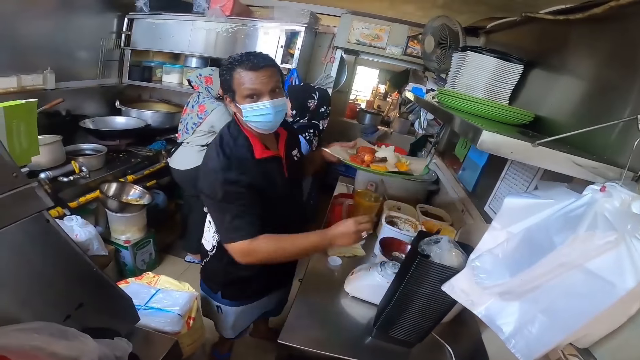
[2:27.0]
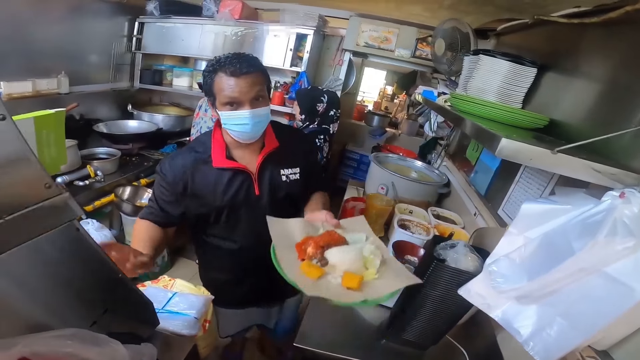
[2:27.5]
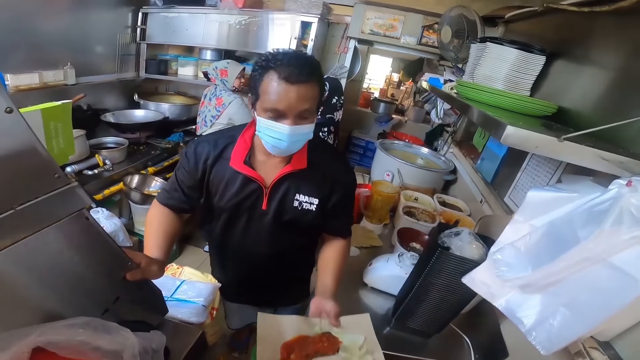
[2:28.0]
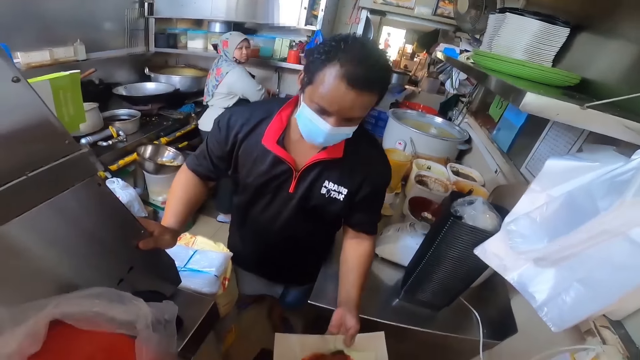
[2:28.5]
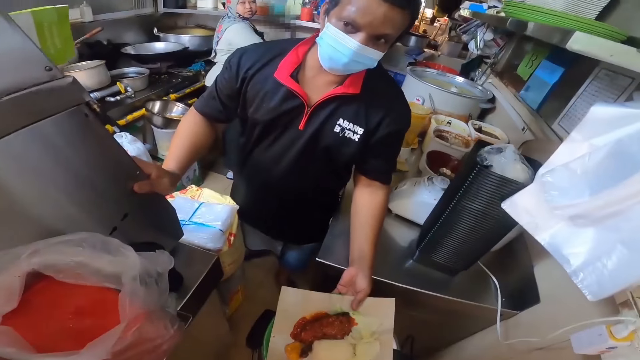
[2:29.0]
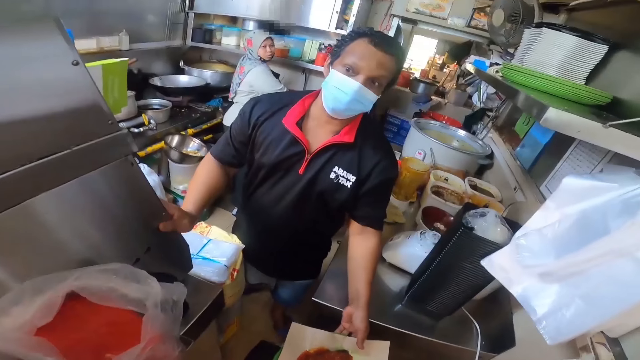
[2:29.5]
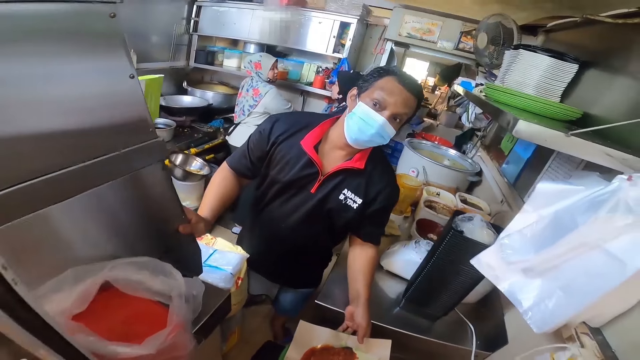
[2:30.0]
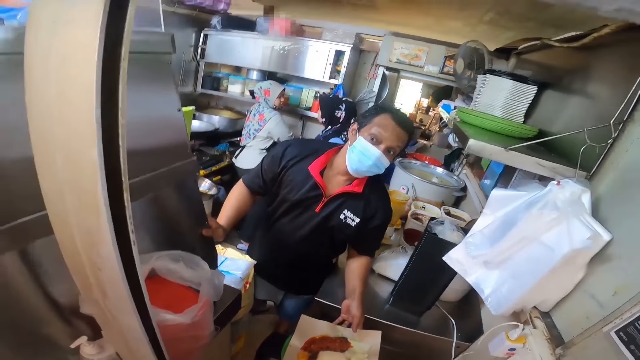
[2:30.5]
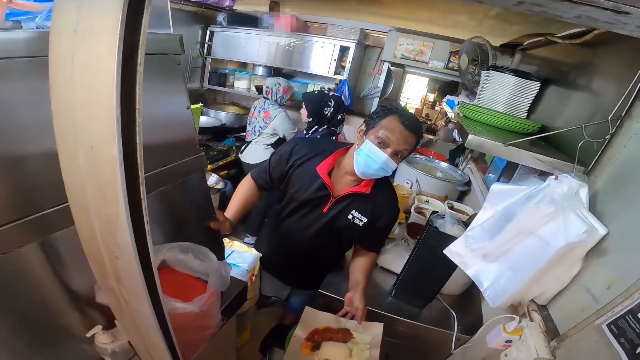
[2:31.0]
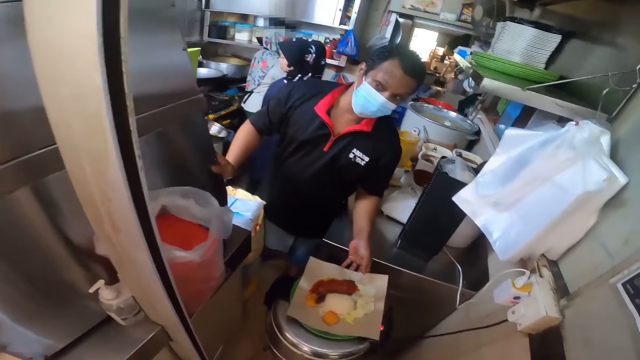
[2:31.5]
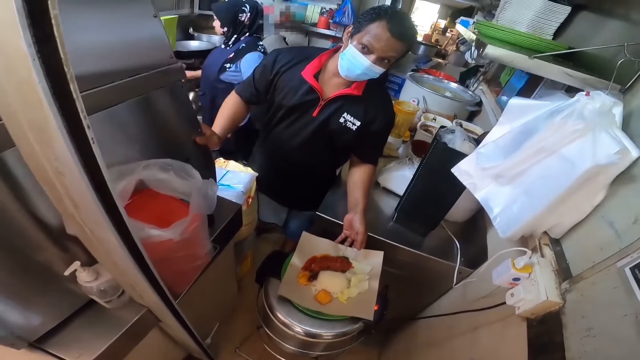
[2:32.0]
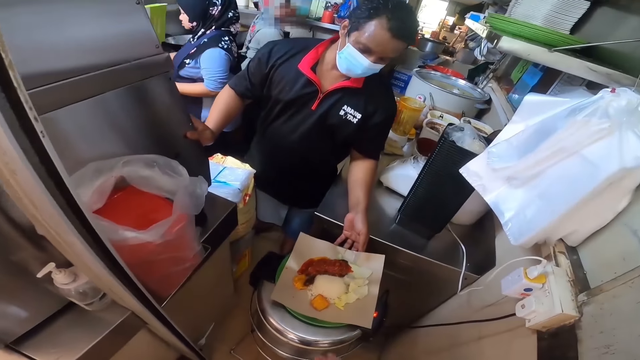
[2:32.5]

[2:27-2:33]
A person puts the food on the rice cooker.

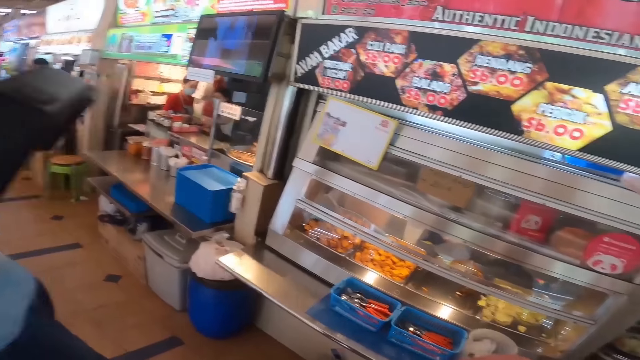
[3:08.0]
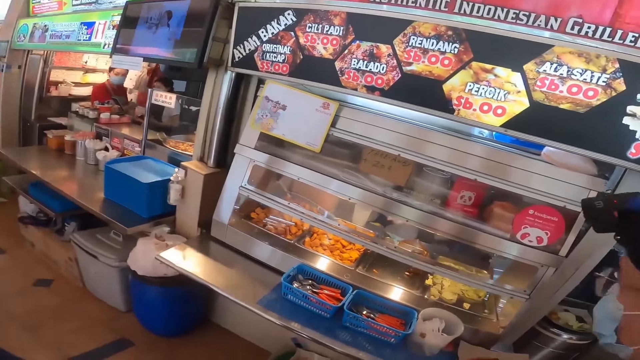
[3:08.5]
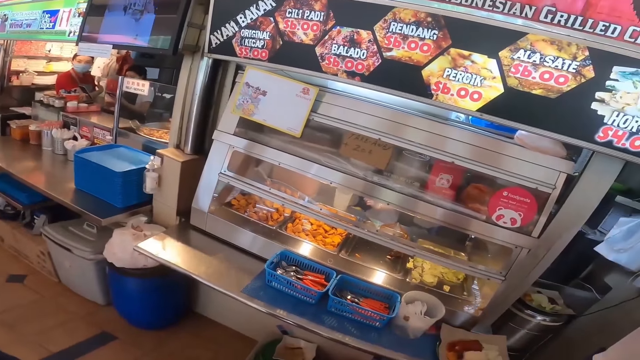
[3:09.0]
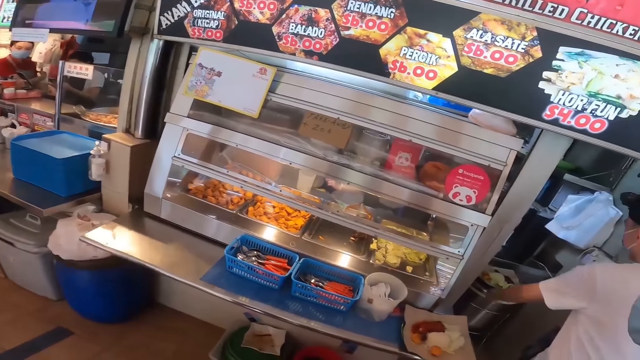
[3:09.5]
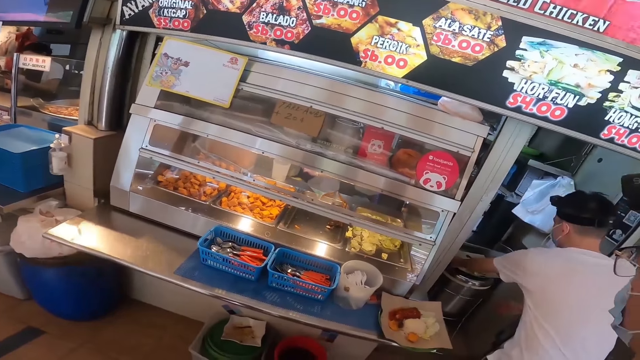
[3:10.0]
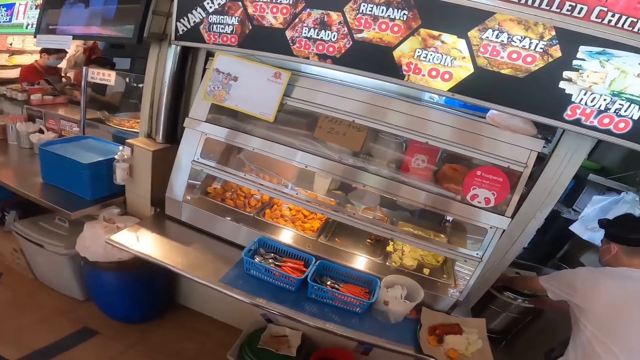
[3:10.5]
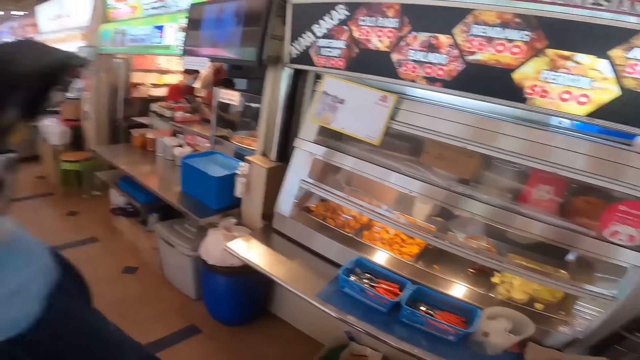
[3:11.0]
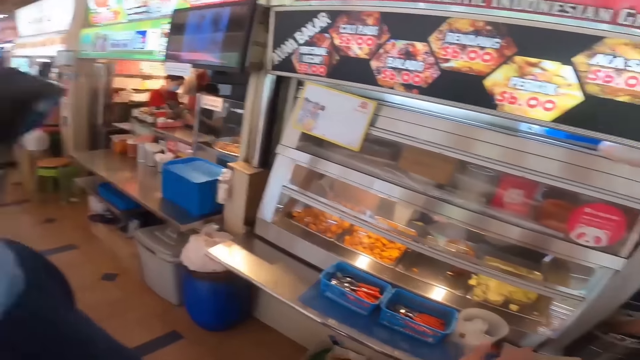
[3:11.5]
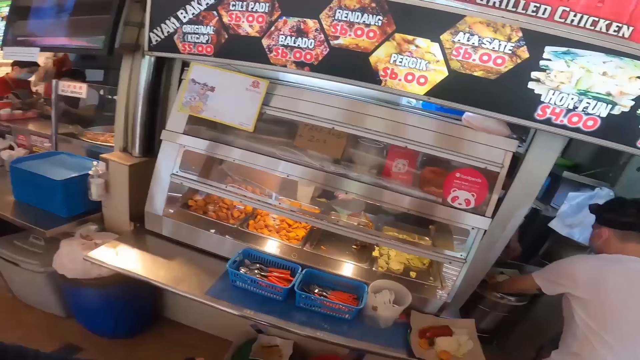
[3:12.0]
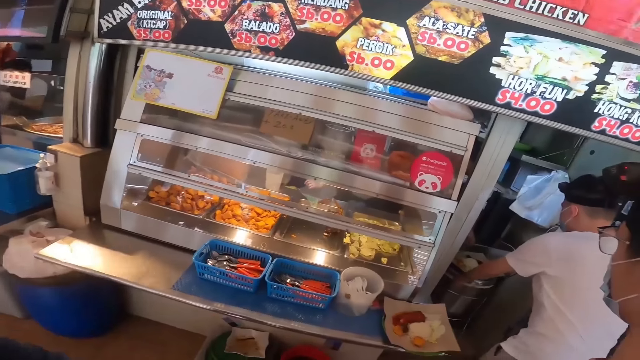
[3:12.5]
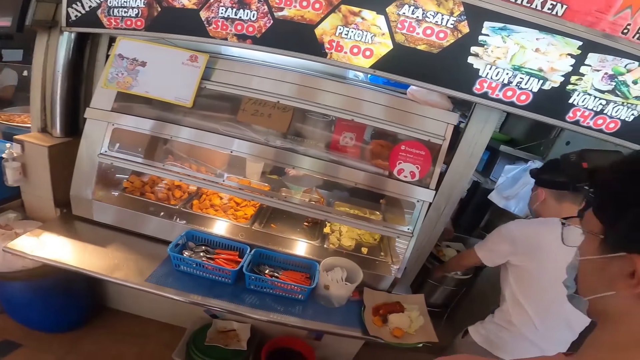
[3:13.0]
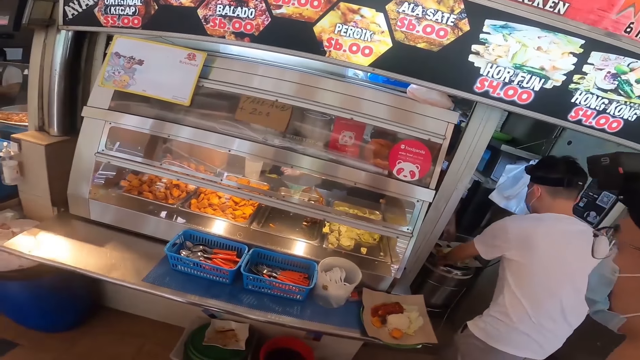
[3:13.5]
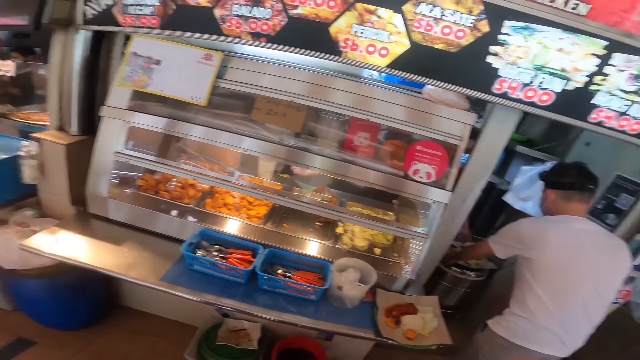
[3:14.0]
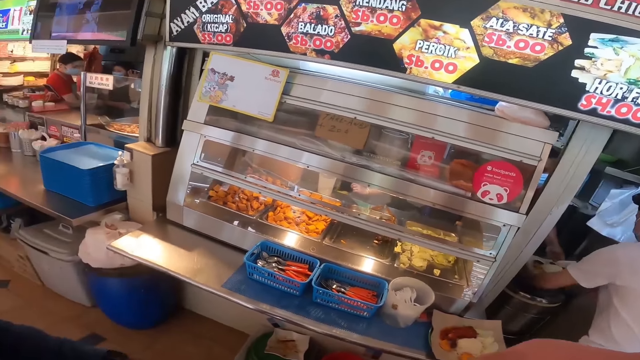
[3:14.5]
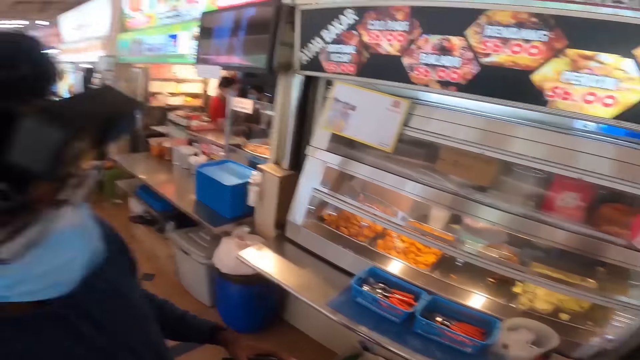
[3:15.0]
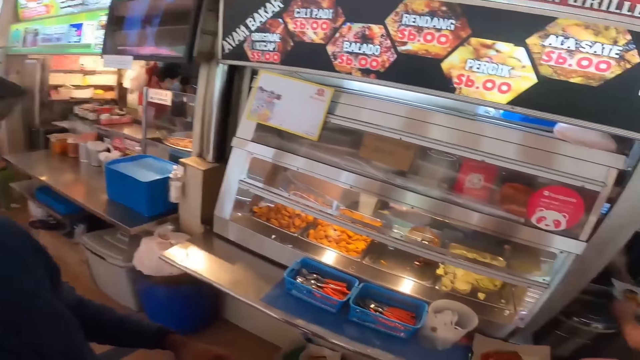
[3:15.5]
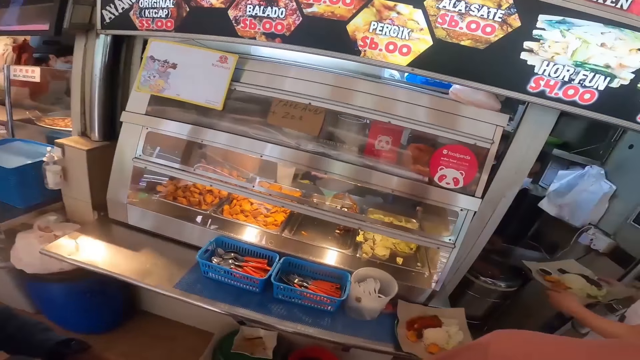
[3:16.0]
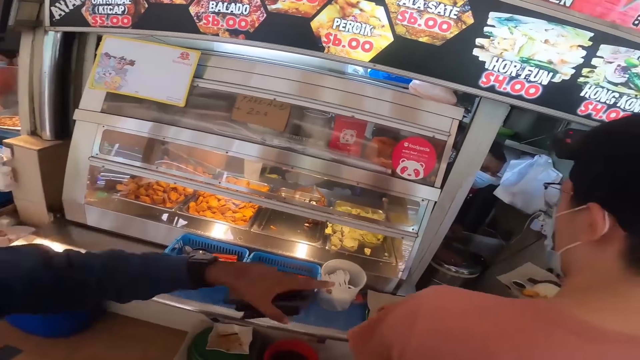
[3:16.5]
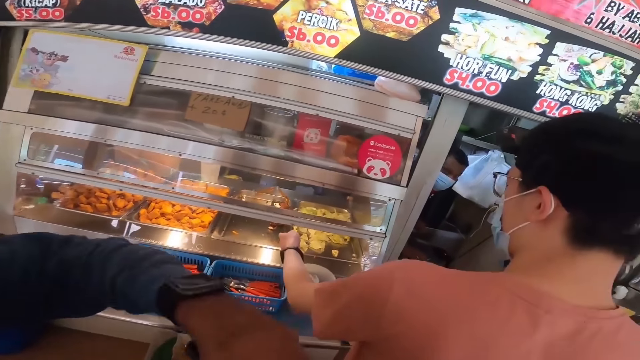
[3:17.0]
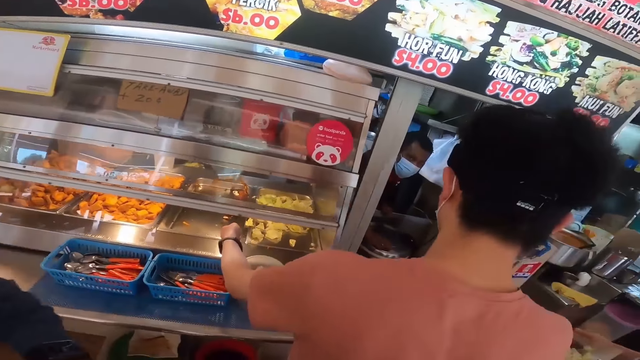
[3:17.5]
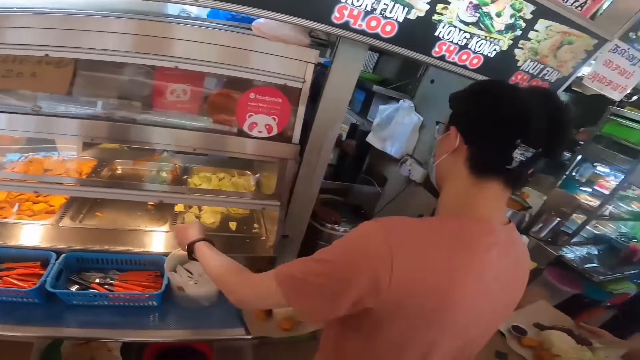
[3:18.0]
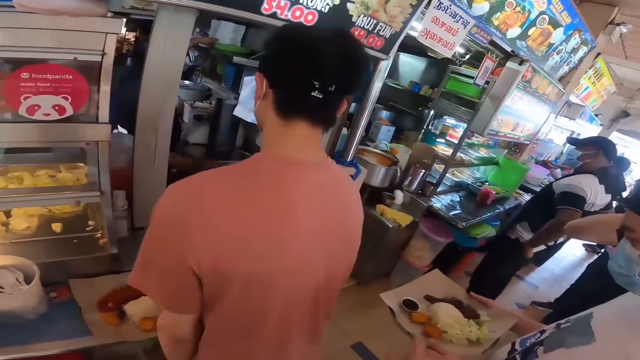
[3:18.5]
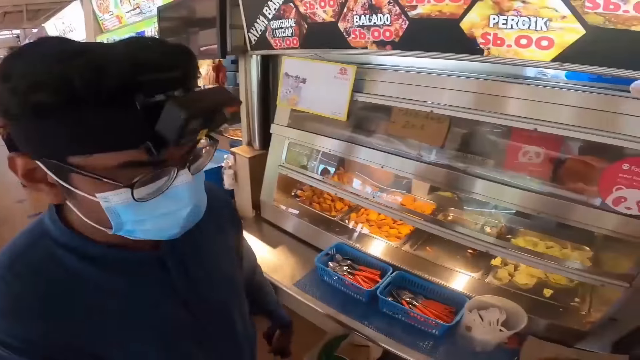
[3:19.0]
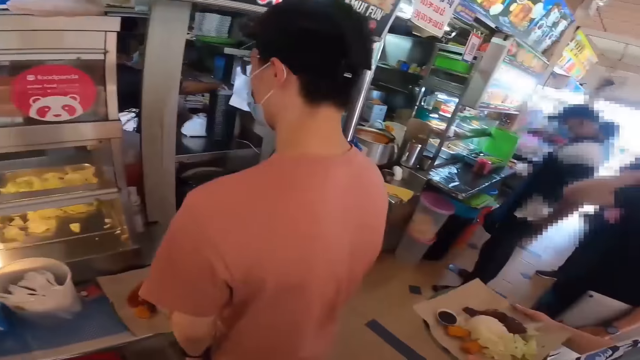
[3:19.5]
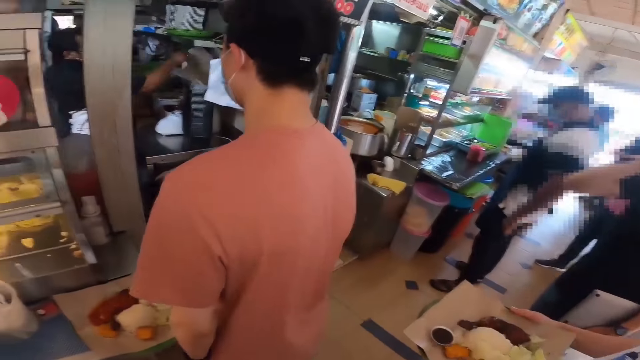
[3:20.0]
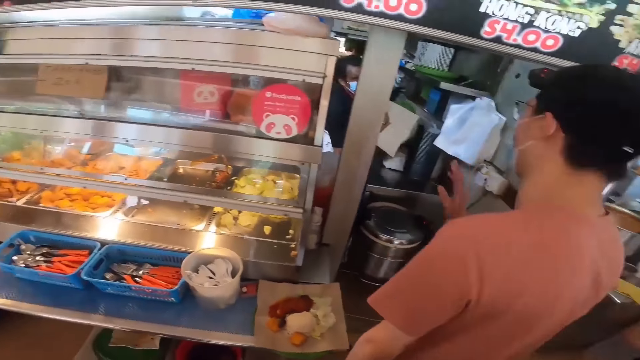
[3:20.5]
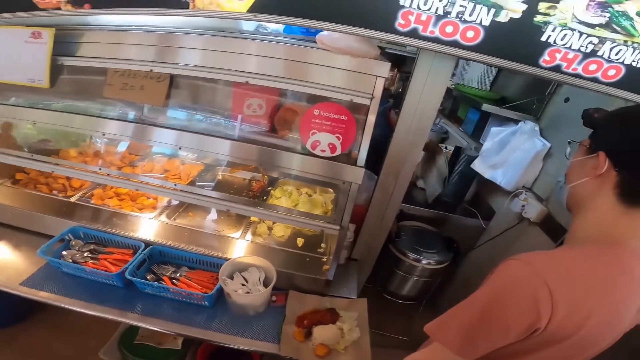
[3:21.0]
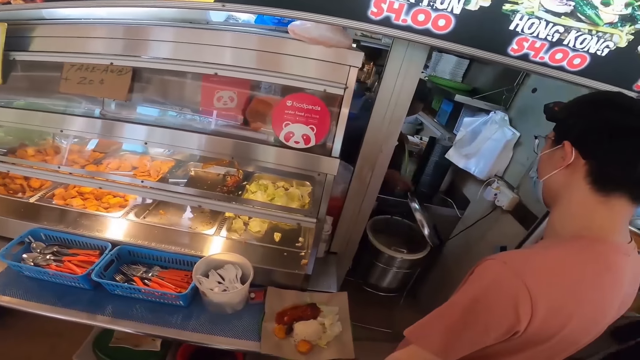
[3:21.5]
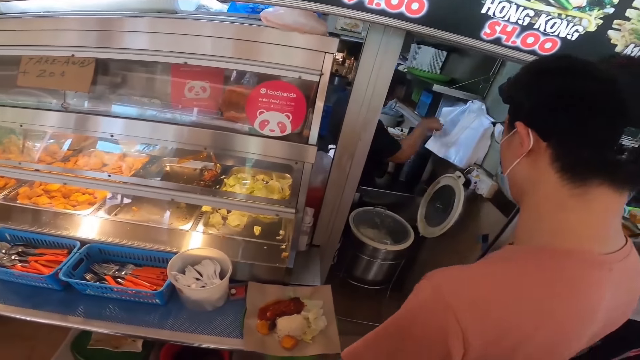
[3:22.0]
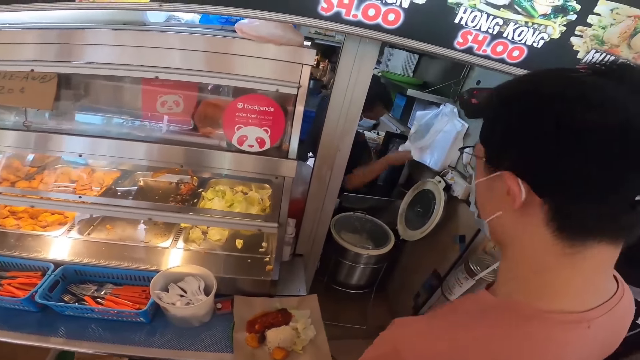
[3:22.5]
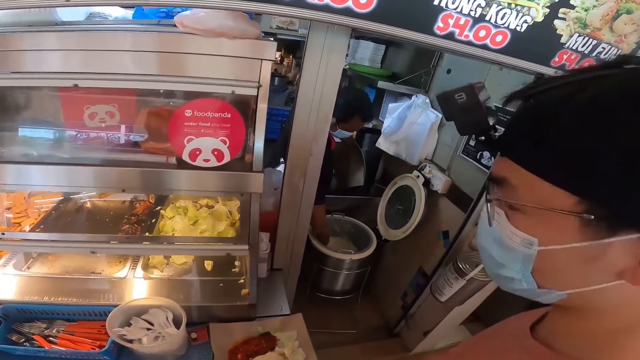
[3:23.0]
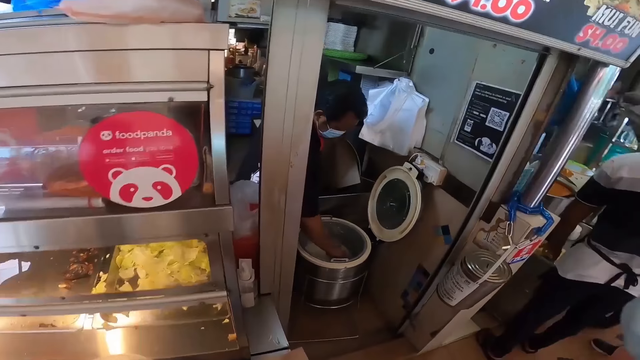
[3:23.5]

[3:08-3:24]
The camera wearer picks up food. A person opens the rice cooker.
